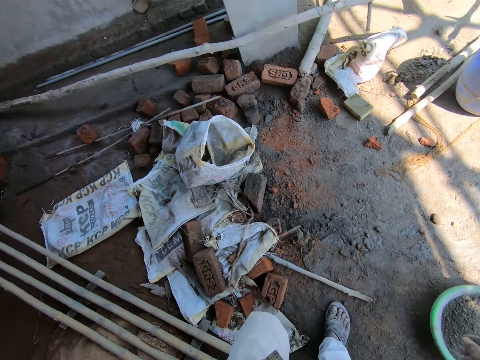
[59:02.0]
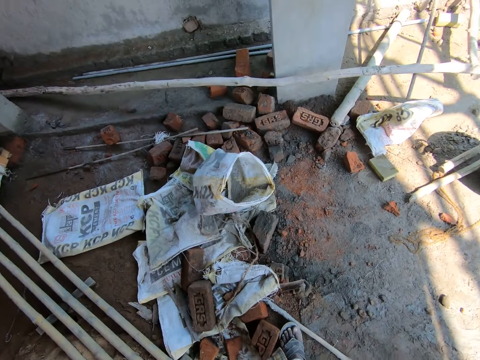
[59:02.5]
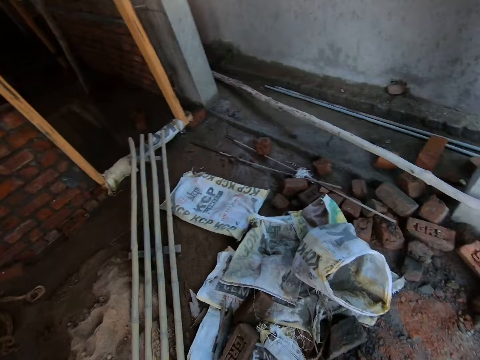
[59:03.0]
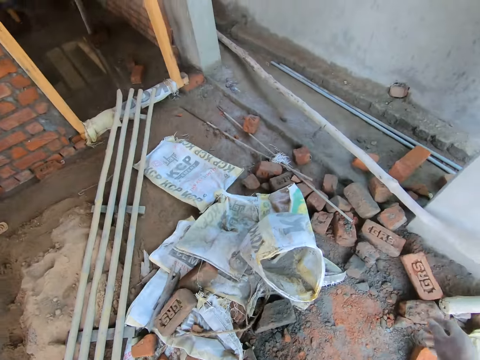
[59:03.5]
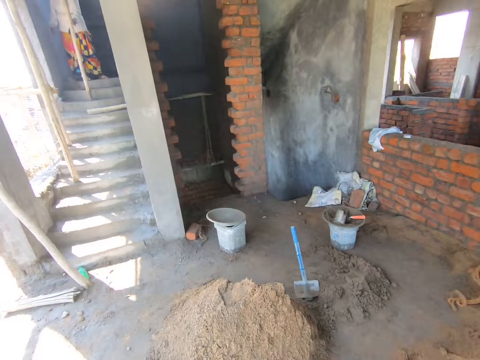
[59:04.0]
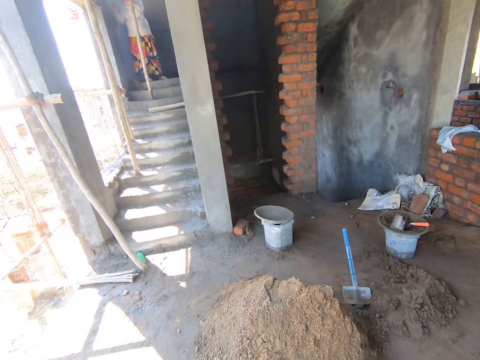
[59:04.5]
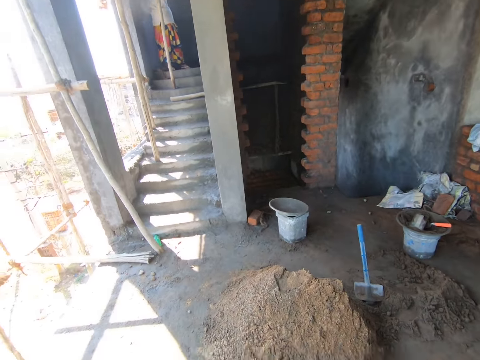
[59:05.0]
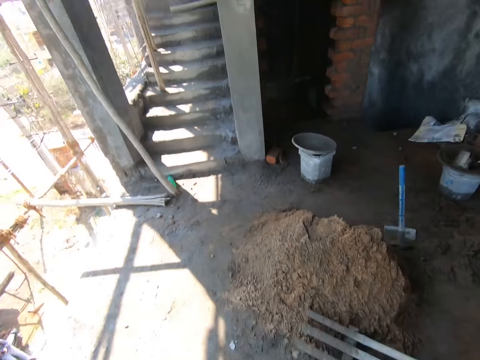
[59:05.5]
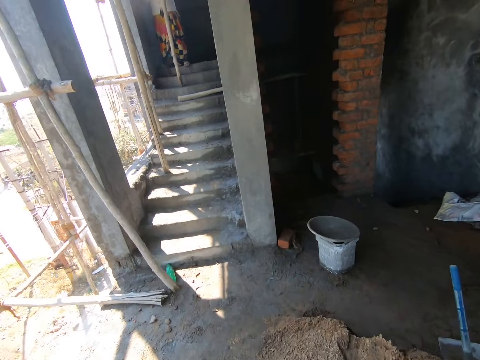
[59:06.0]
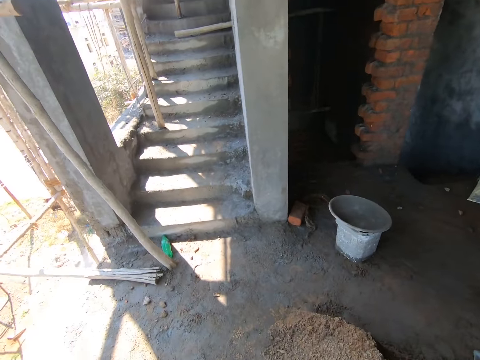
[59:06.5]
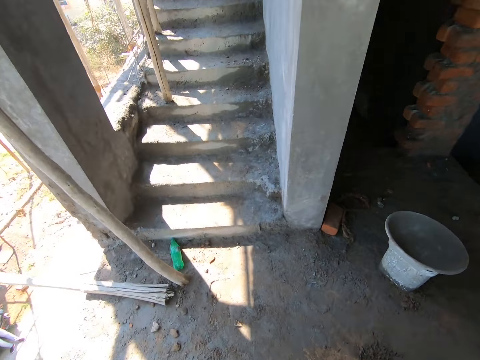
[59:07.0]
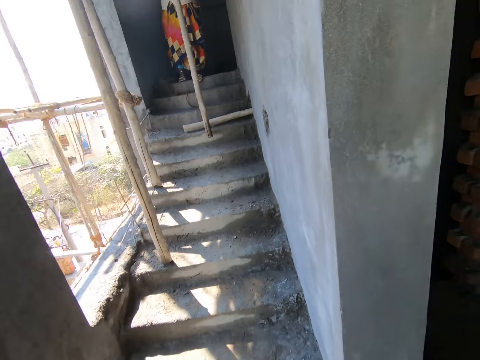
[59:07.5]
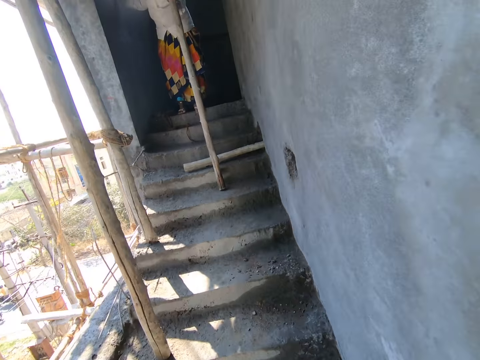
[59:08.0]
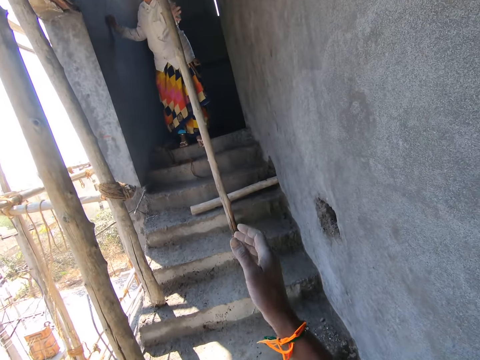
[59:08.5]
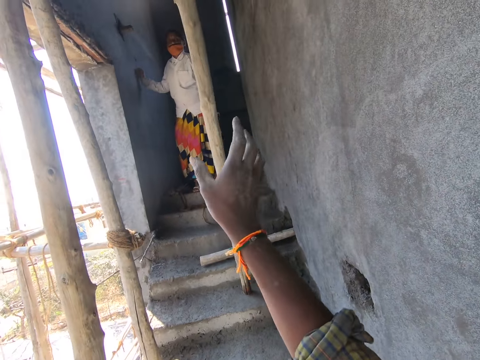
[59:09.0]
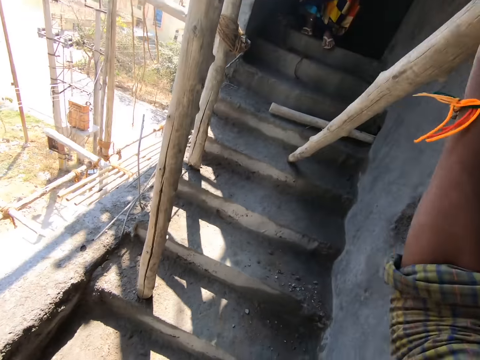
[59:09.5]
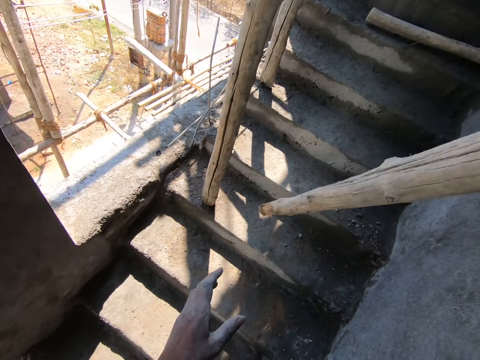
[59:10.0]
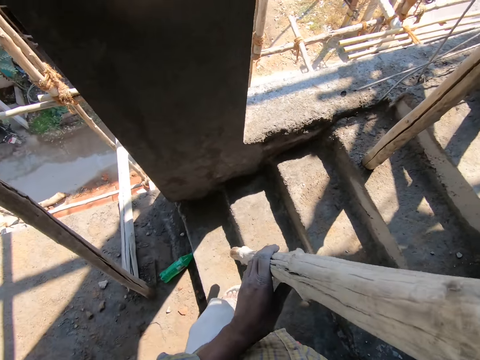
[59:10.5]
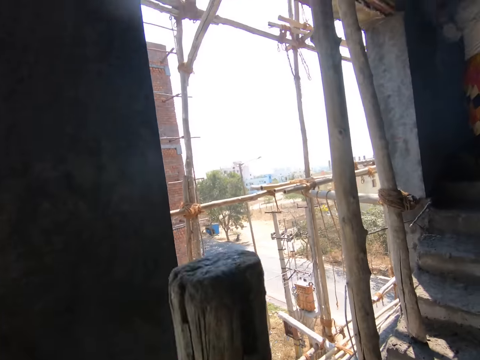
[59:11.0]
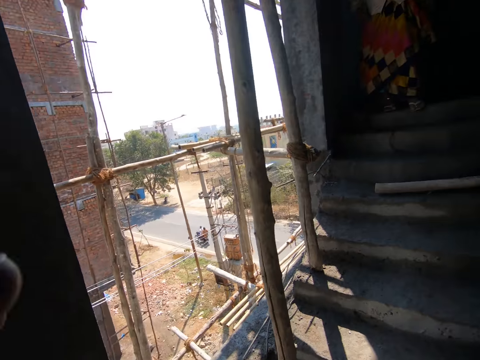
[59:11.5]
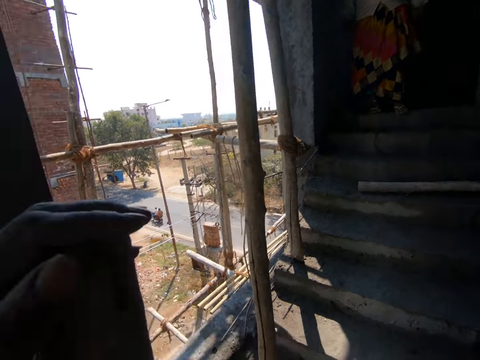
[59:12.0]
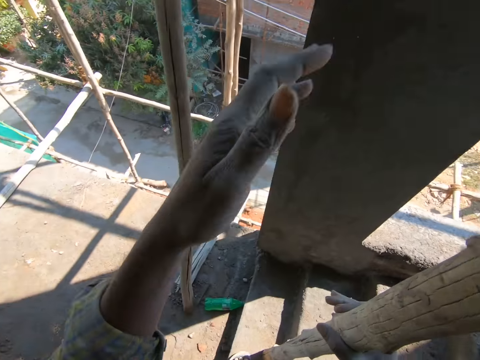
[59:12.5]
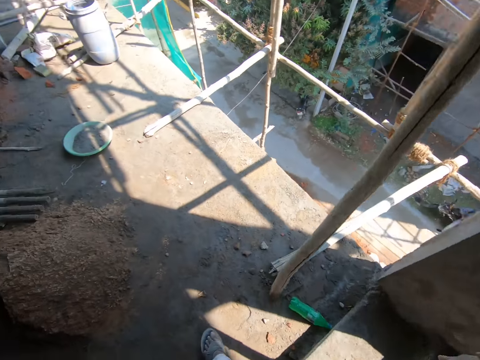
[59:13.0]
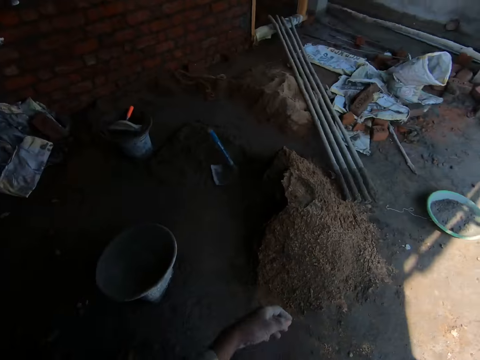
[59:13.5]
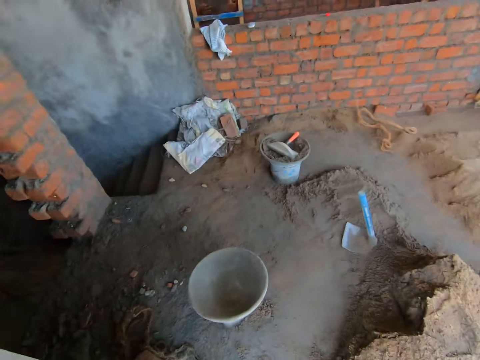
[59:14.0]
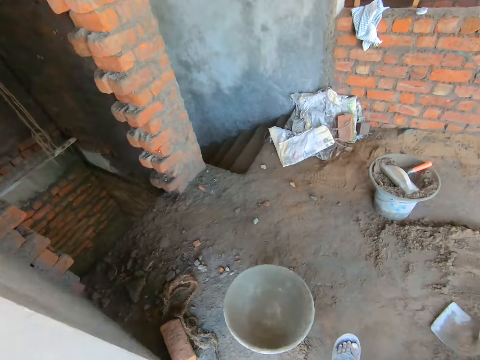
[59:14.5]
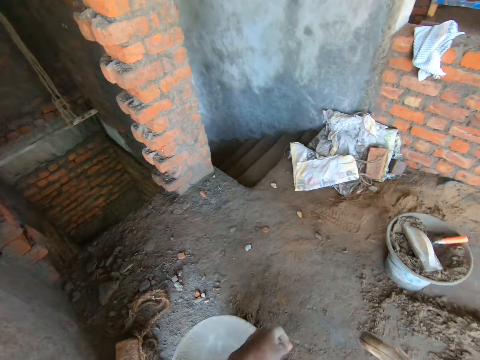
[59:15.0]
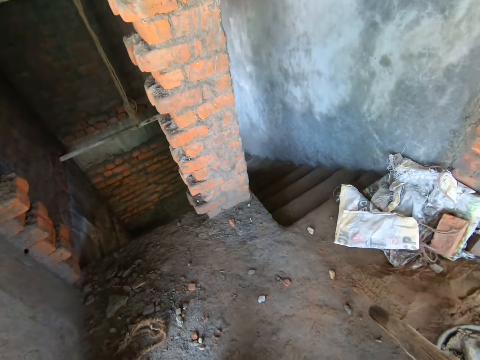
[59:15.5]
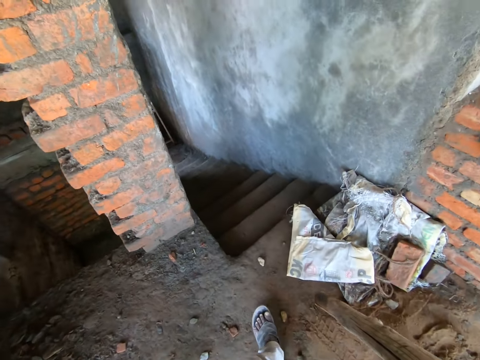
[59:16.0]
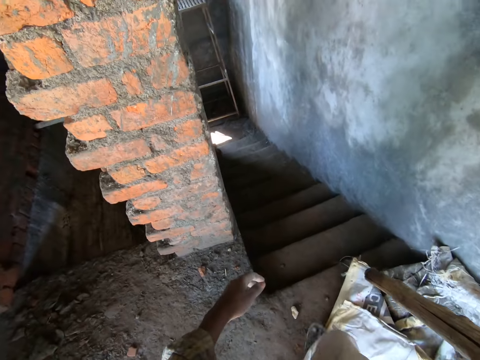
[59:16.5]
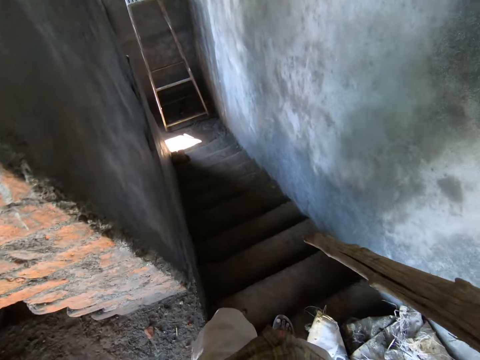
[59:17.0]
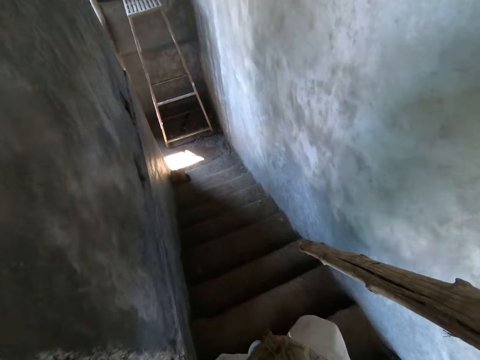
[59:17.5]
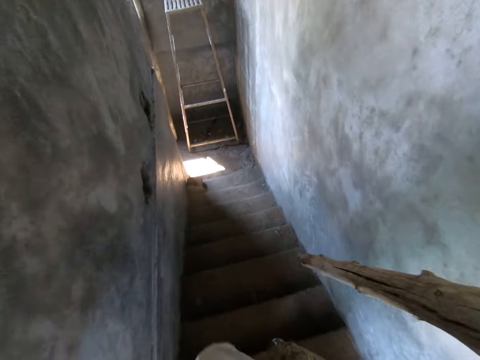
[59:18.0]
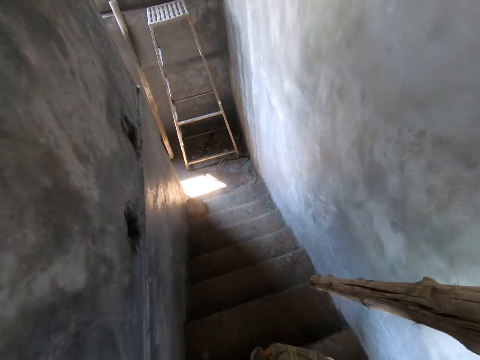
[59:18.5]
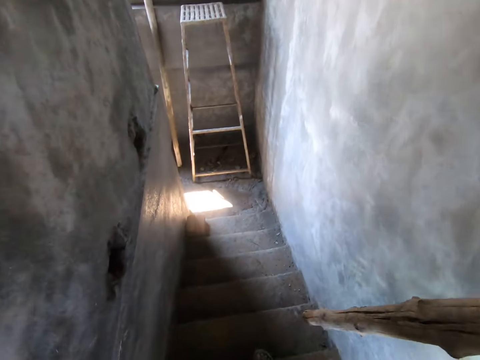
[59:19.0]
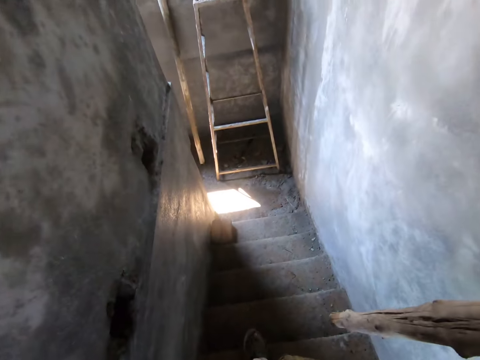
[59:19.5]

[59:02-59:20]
The camera wearer looks around. A woman stands across the building. The camera wearer walks towards the woman. The woman holds a bamboo stick in her left hand. The woman hits the bamboo stick on the staircase with her left hand. The woman passes the bamboo stick to the camera wearer with her left hand. The camera wearer walks up the stairs. They hold the bamboo stick with both hands. They walk across the corridor. They climb down the staircase.

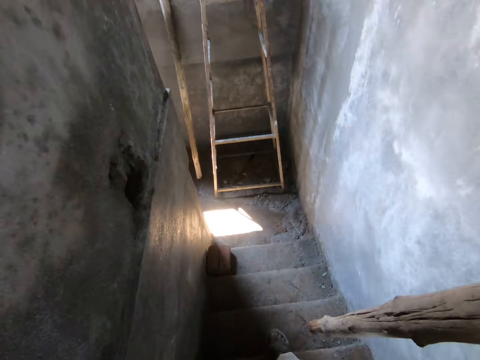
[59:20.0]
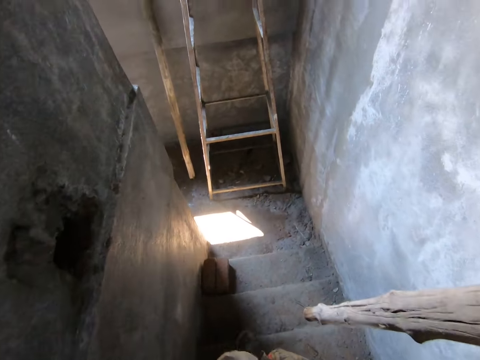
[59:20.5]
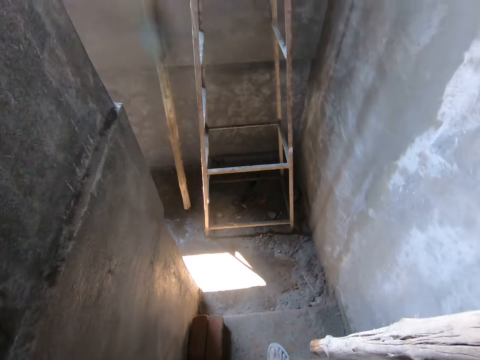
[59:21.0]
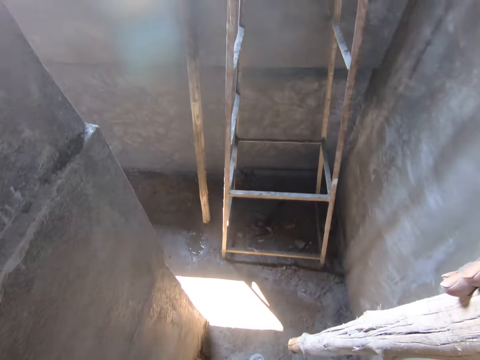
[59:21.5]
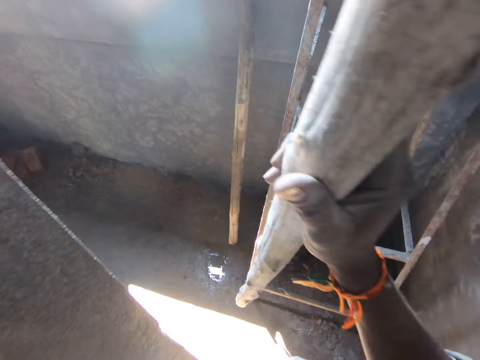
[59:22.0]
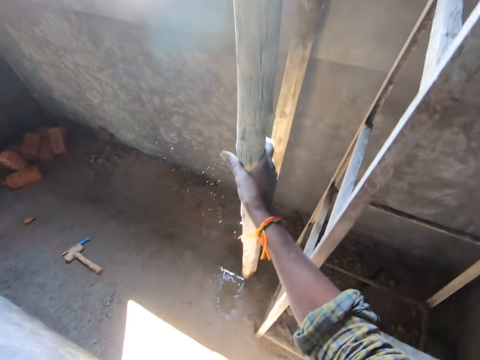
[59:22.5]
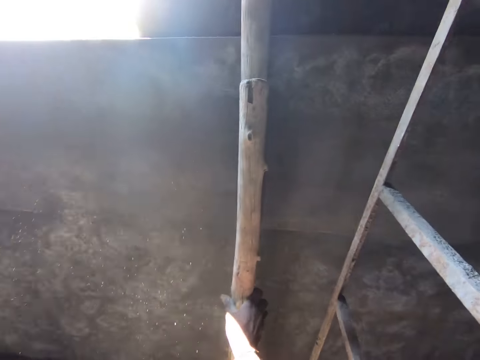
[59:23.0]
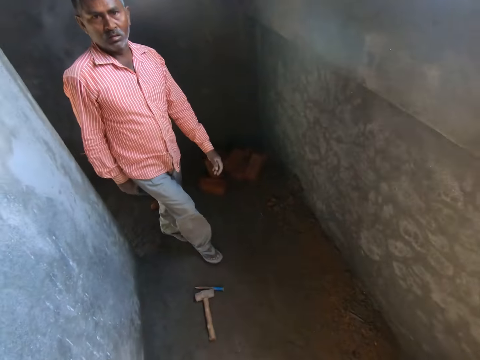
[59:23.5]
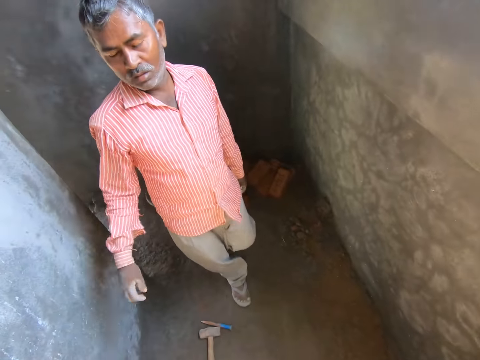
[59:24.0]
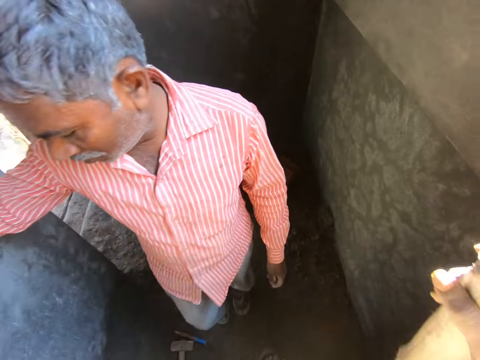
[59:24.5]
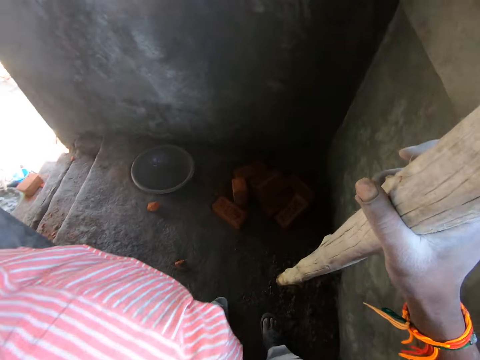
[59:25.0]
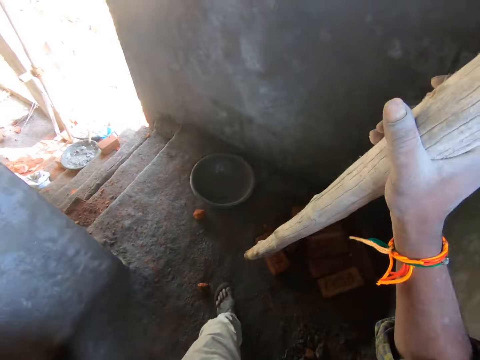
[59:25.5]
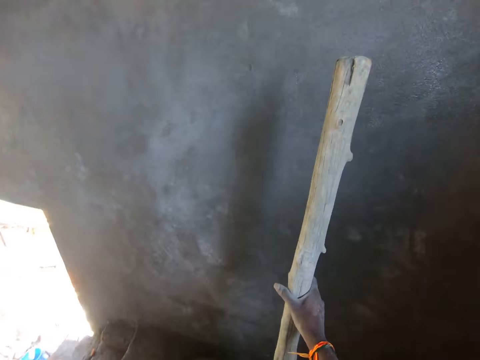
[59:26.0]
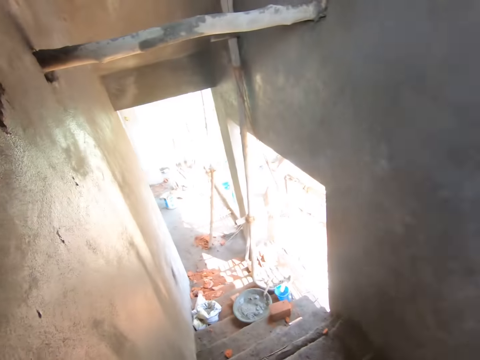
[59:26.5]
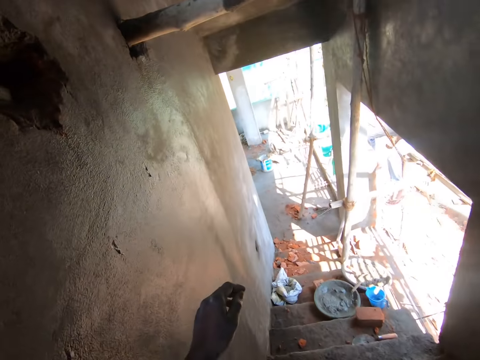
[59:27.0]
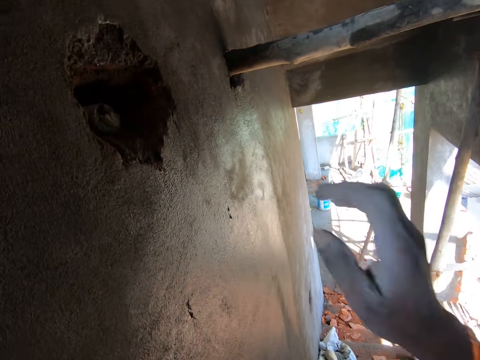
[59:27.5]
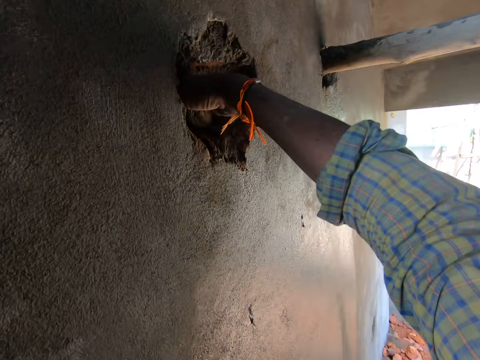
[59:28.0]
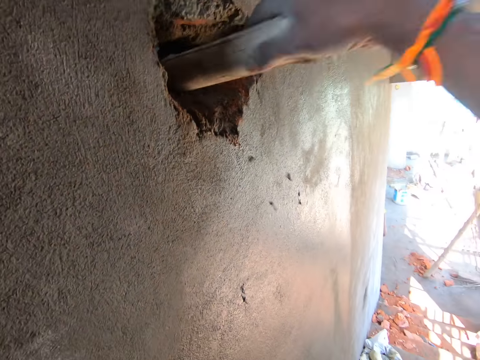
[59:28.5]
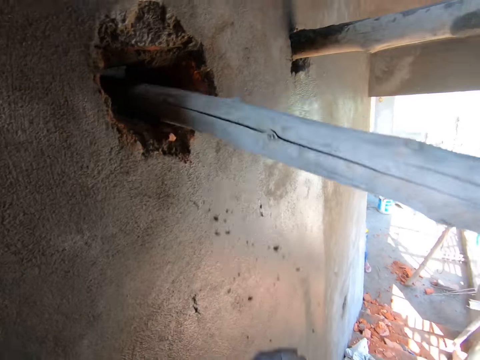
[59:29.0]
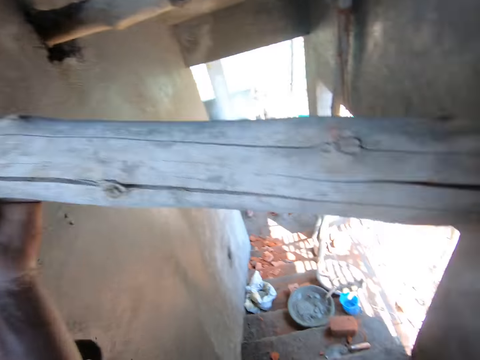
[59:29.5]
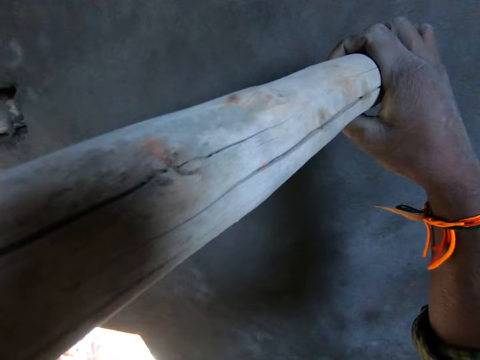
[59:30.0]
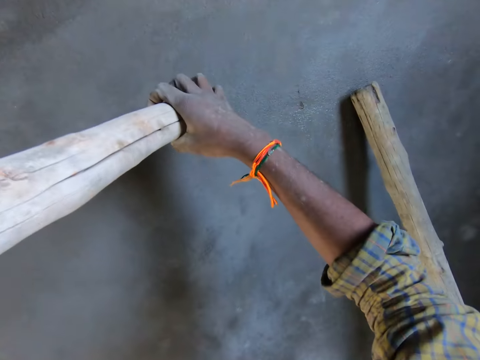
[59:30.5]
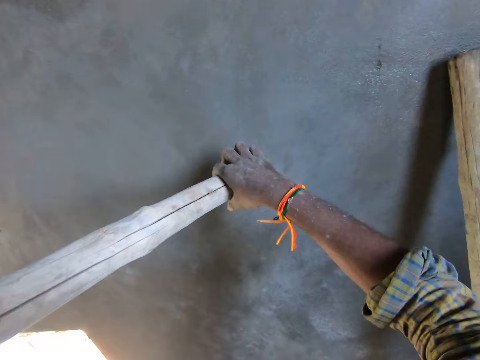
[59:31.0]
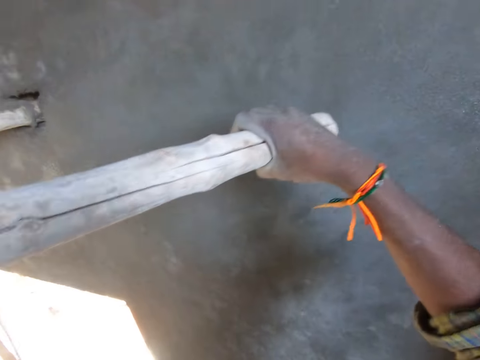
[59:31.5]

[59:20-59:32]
The camera wearer hits the bamboo stick on the floor with his right hand. He puts the log against the wall. A man walks towards the camera wearer and walks past him. The camera wearer places the bamboo against the wall with his right hand. He pulls out a bamboo stick from the wall with his right hand. He holds the bamboo stick with his left hand. He pulls out a bamboo stick from the wall with both hands.
